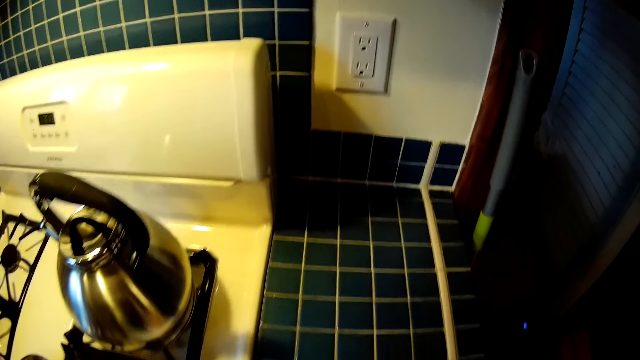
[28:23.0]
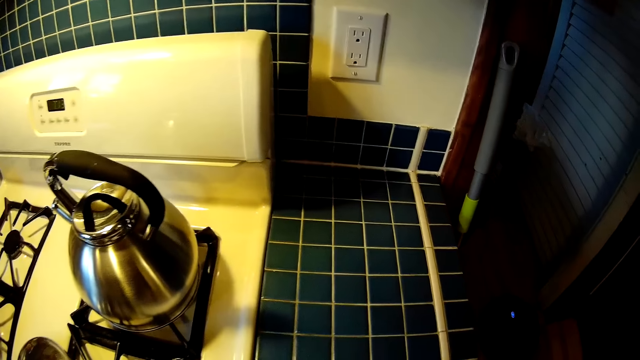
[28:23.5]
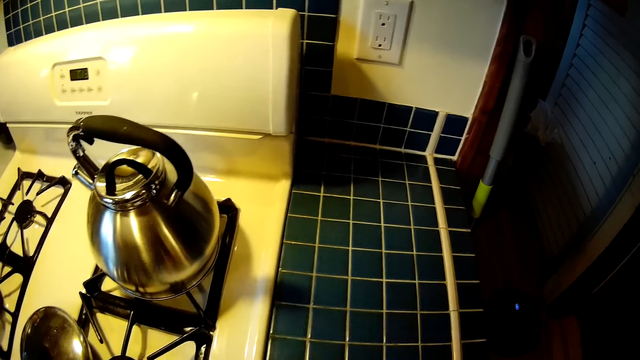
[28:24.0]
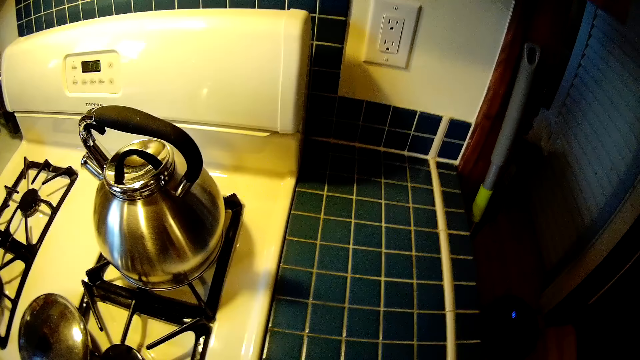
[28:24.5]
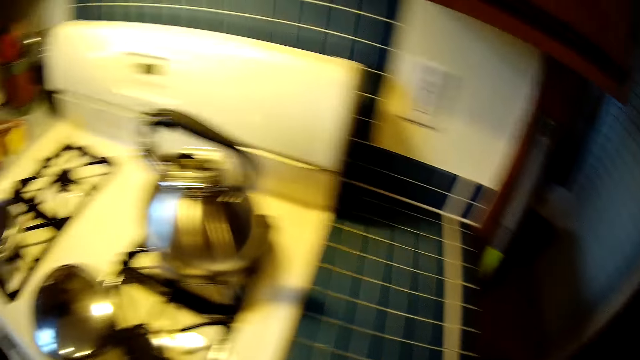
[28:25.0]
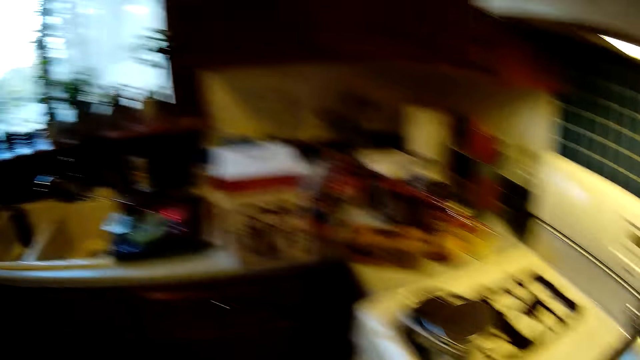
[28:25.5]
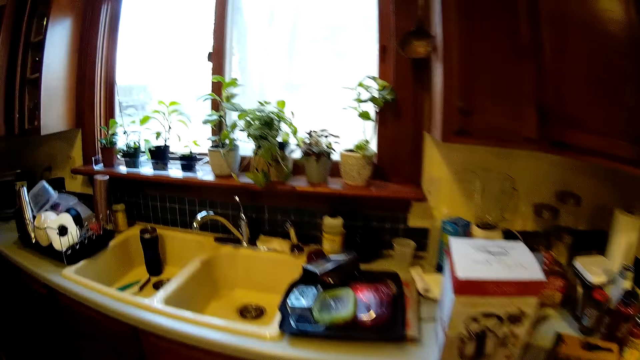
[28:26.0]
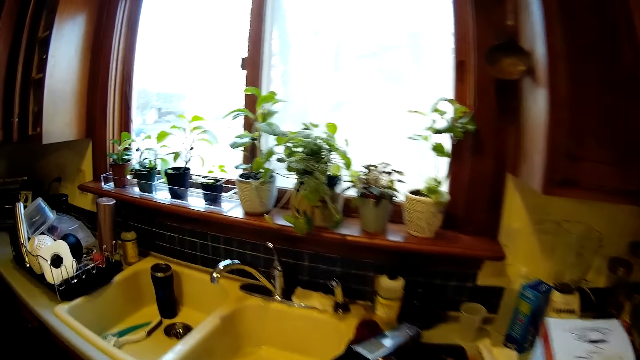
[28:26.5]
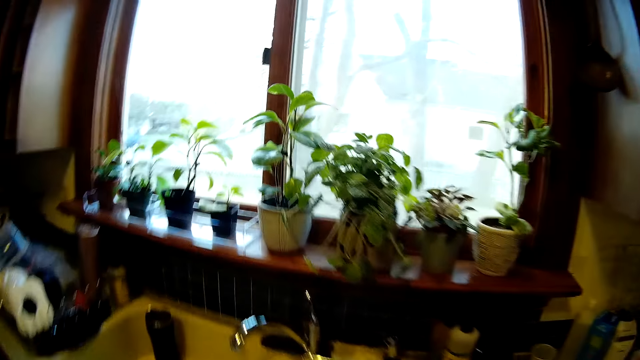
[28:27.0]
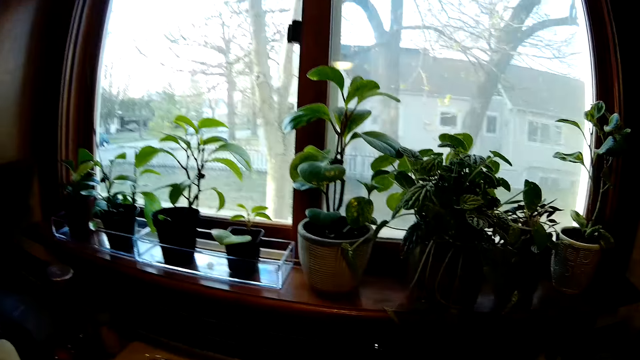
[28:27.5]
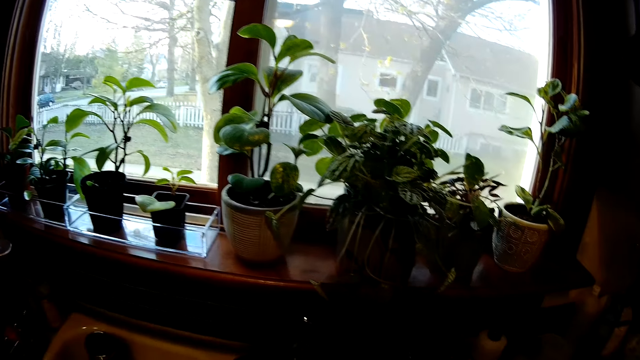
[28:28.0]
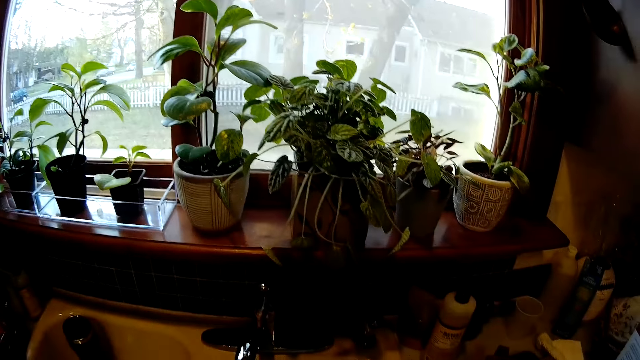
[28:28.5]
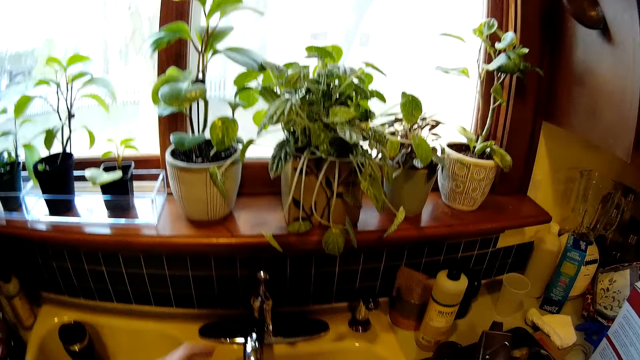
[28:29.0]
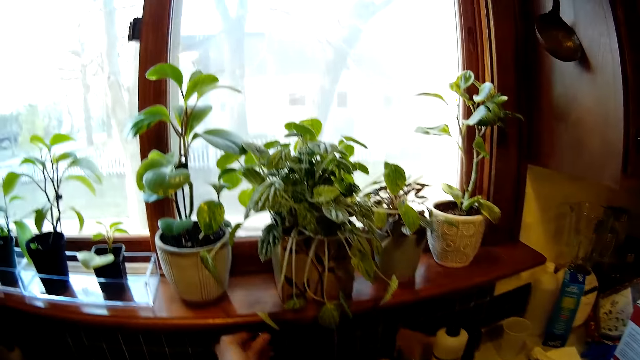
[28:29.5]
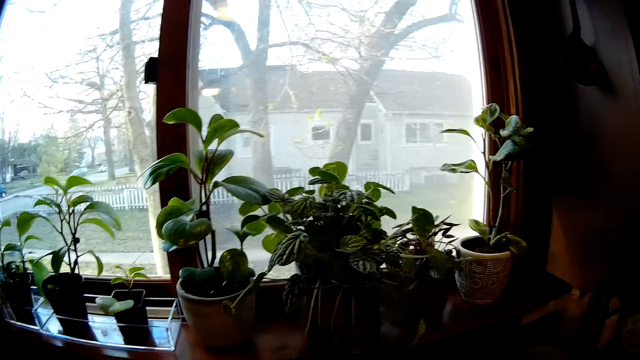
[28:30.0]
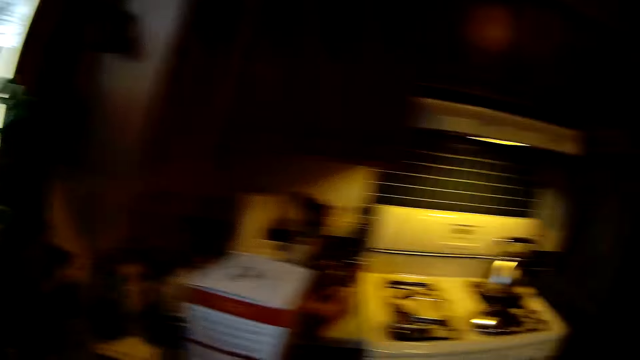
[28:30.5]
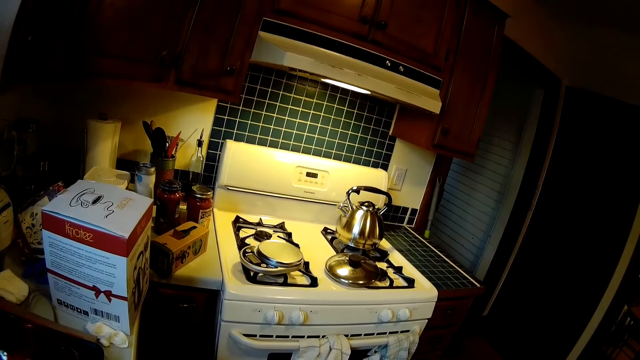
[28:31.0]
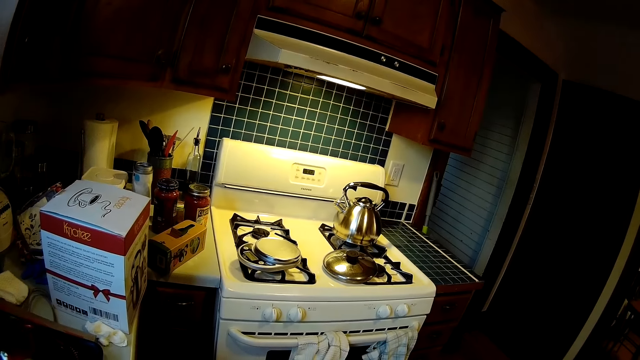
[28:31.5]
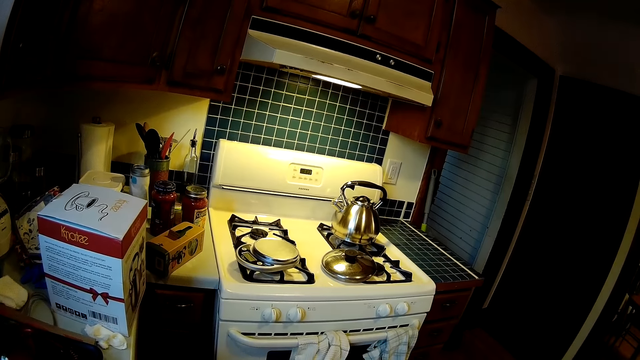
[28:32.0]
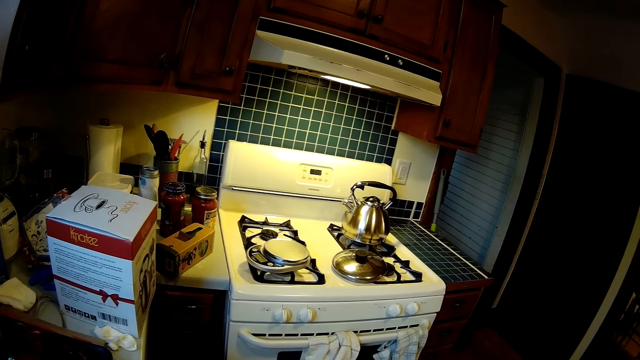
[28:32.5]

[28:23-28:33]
The camera wearer turns on the tap with his left hand.

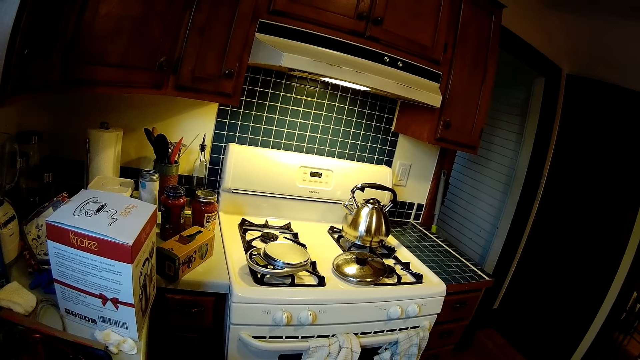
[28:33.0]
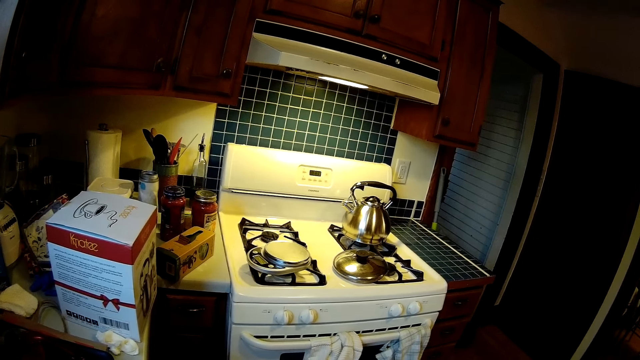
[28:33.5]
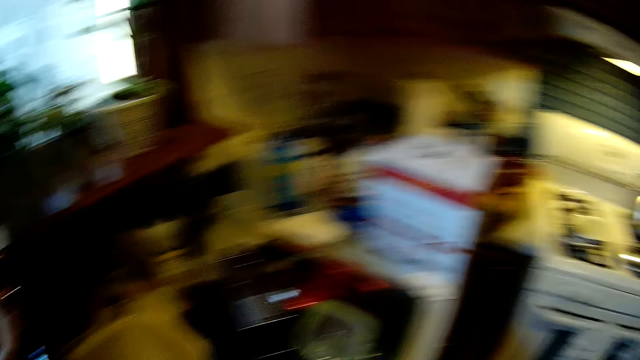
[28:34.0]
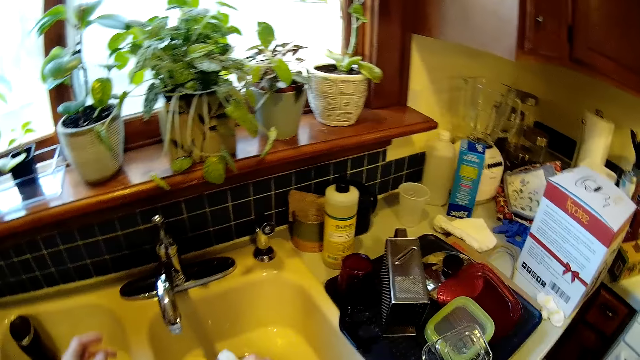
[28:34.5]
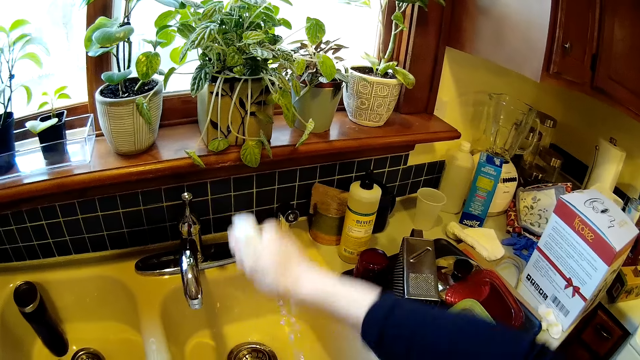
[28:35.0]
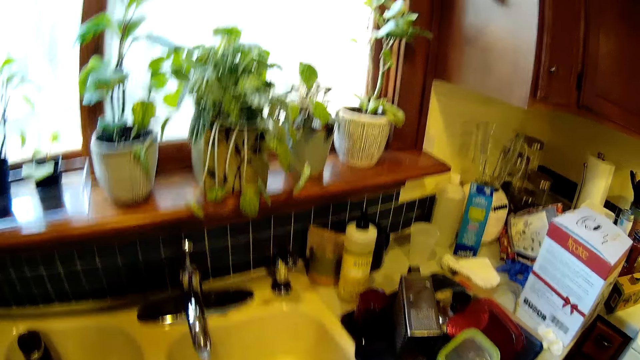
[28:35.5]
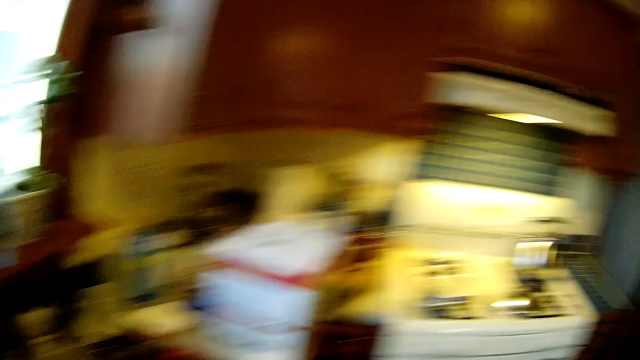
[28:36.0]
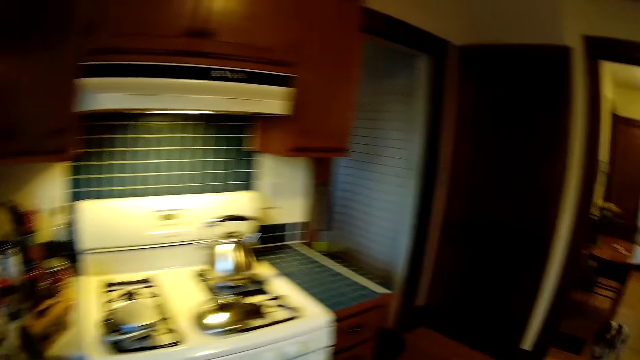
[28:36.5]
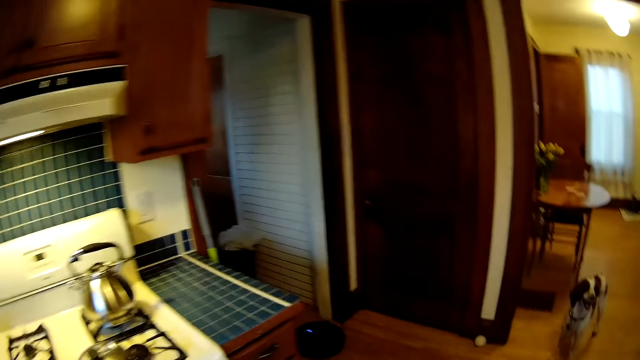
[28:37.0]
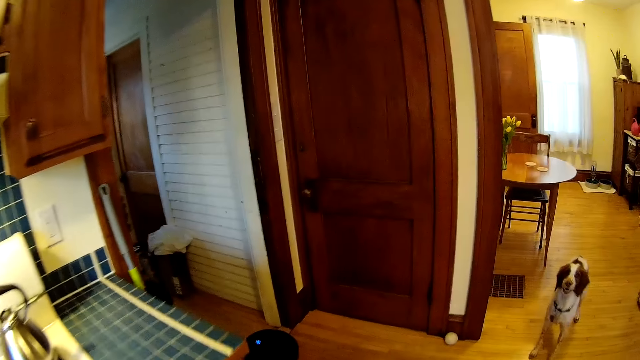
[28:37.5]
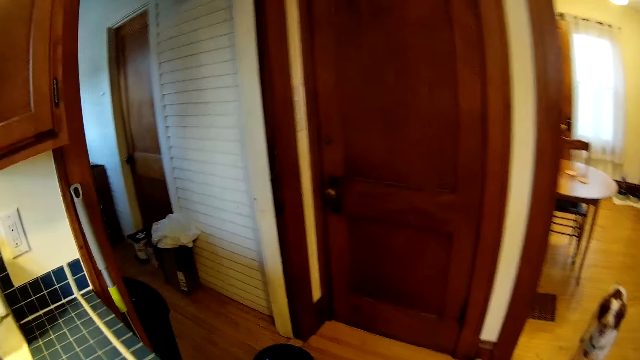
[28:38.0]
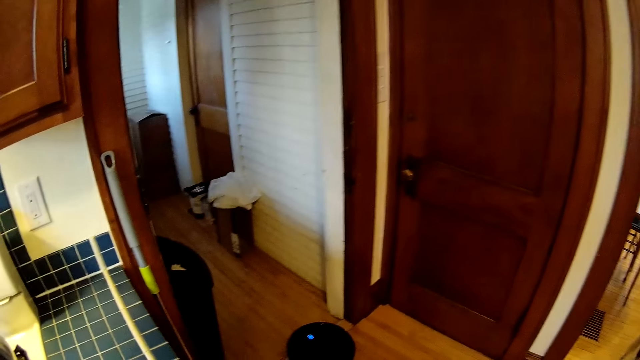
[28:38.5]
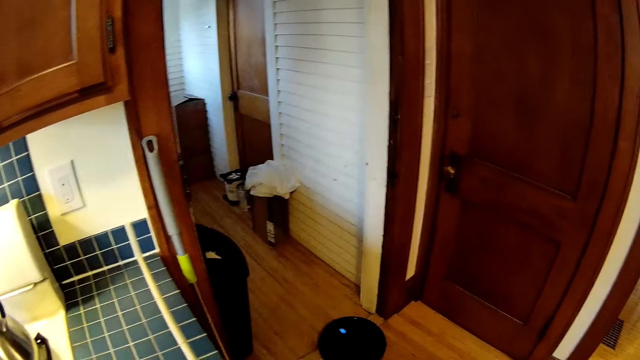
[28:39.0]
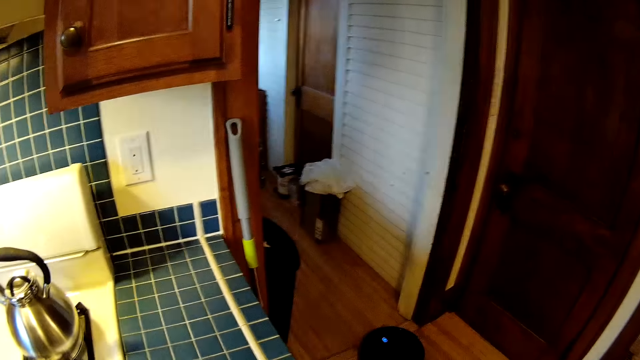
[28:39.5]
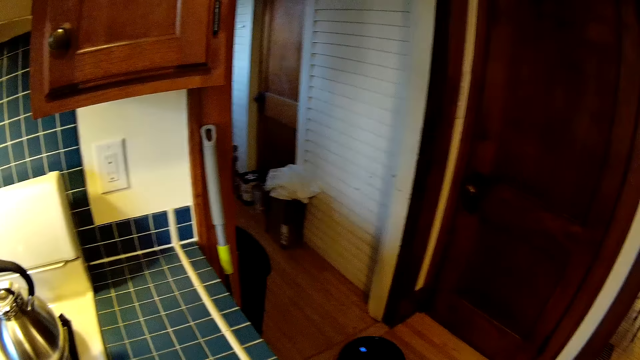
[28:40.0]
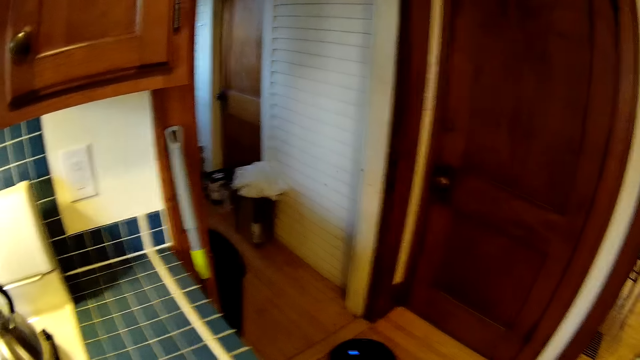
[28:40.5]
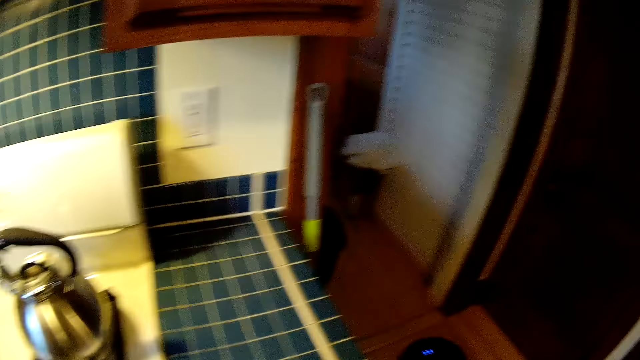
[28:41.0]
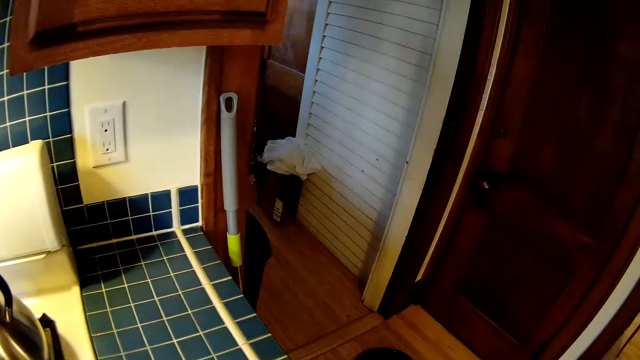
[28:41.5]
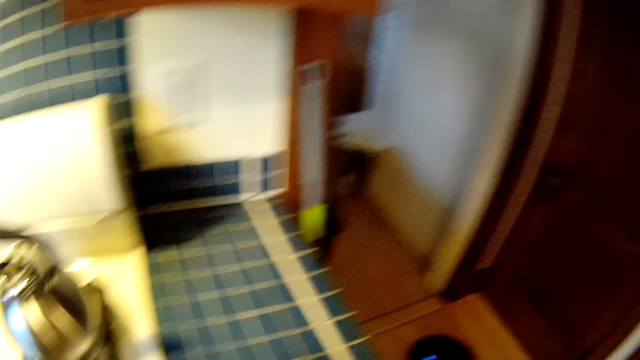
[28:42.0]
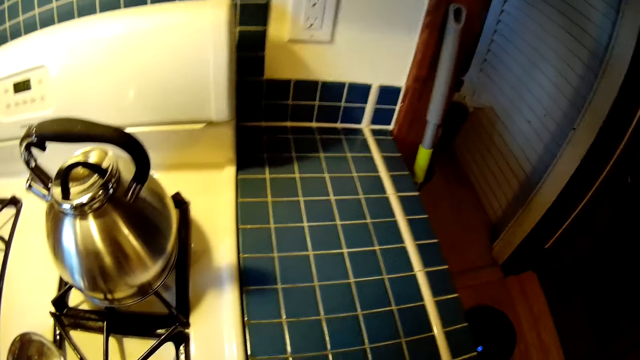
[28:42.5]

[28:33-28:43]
The camera wearer turns off the tap with his left hand. He squeezes the sponge with his right hand. He shakes the hand. He wipes the shelf with the sponge with his right hand.
